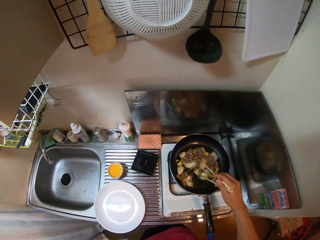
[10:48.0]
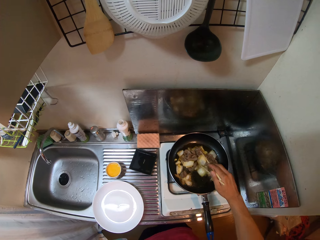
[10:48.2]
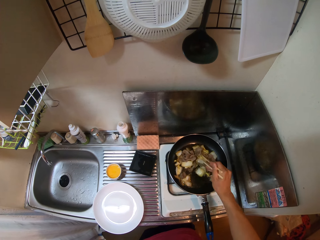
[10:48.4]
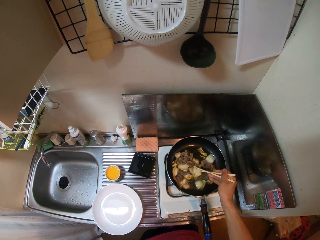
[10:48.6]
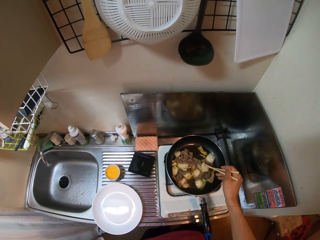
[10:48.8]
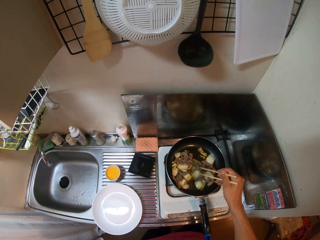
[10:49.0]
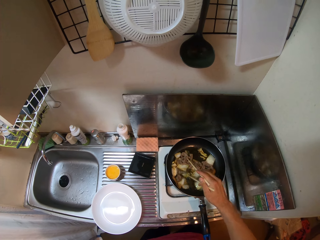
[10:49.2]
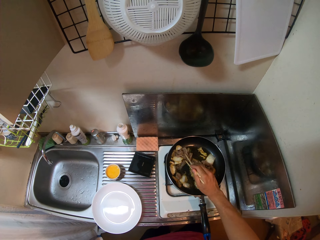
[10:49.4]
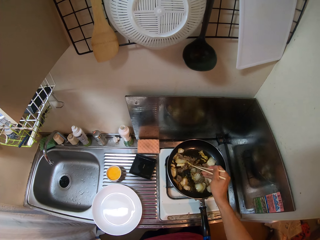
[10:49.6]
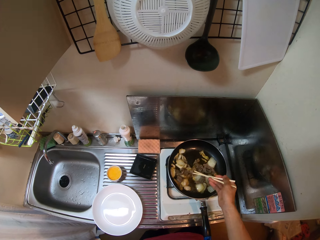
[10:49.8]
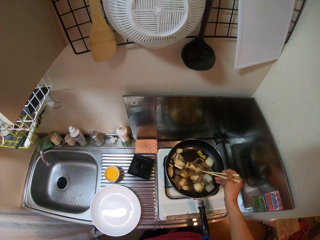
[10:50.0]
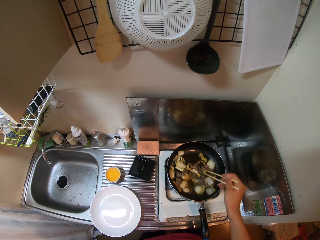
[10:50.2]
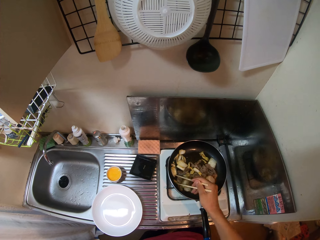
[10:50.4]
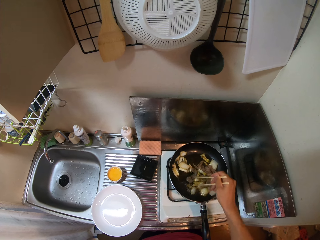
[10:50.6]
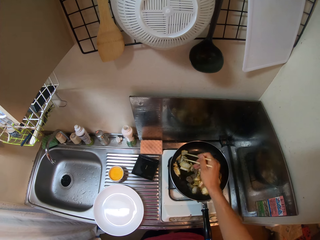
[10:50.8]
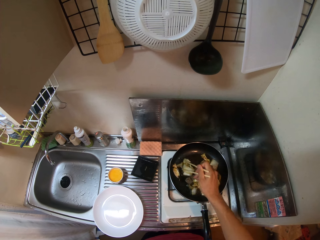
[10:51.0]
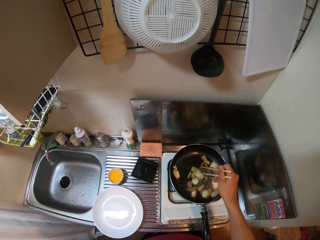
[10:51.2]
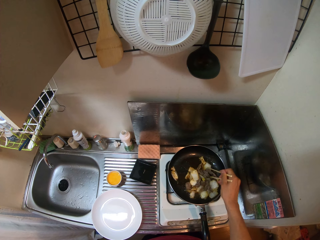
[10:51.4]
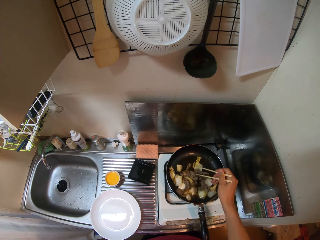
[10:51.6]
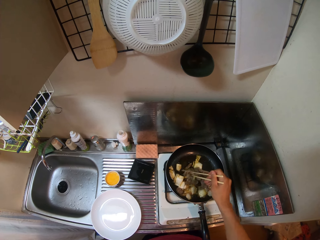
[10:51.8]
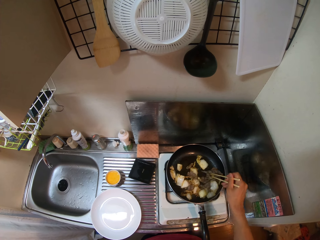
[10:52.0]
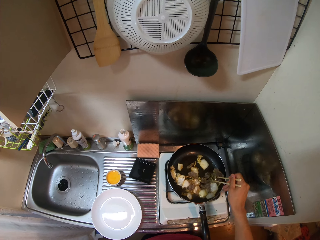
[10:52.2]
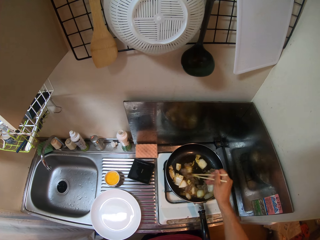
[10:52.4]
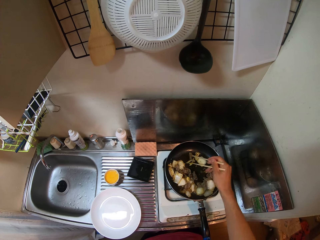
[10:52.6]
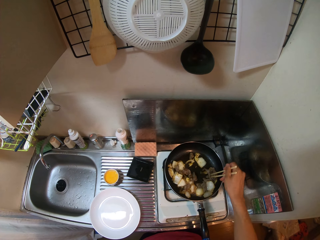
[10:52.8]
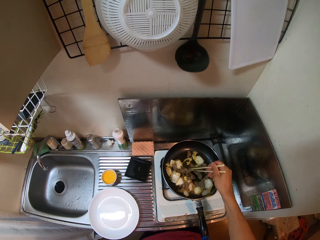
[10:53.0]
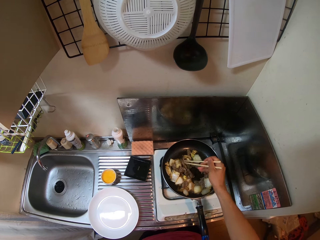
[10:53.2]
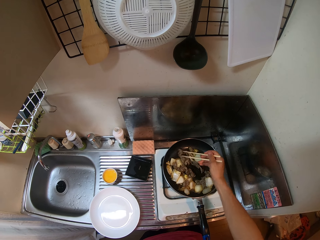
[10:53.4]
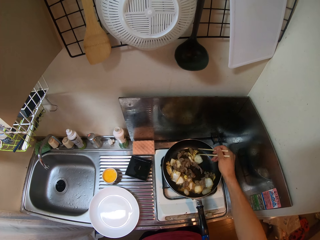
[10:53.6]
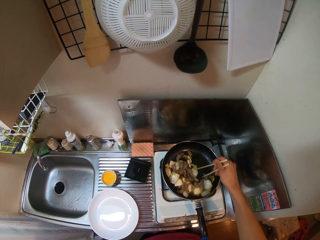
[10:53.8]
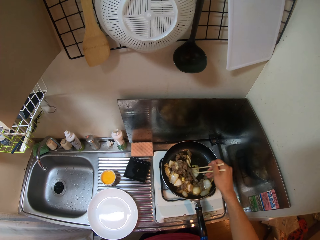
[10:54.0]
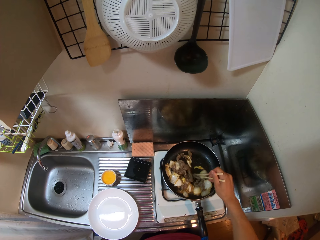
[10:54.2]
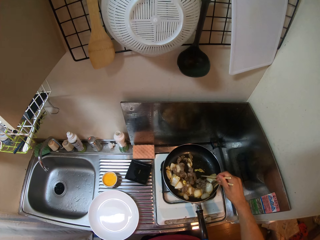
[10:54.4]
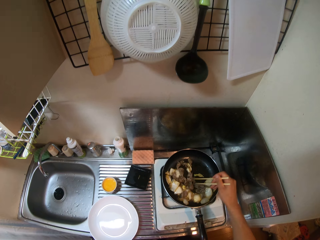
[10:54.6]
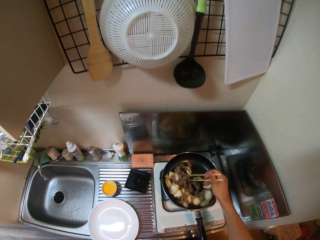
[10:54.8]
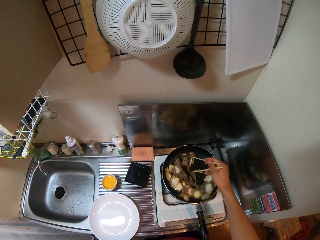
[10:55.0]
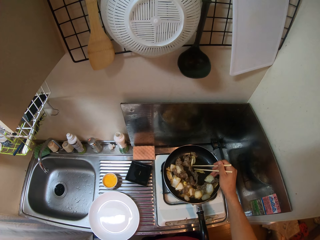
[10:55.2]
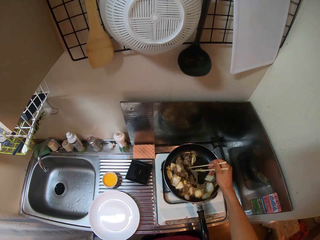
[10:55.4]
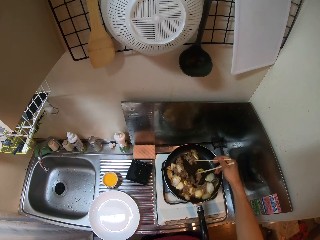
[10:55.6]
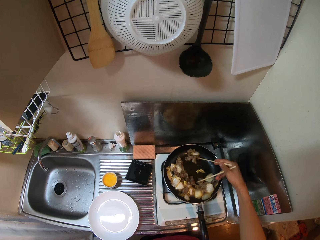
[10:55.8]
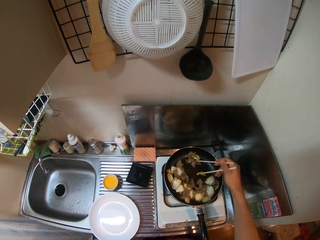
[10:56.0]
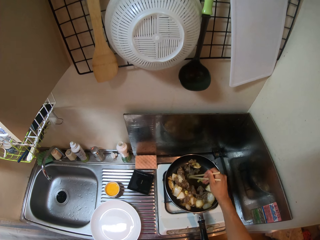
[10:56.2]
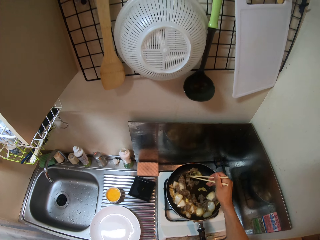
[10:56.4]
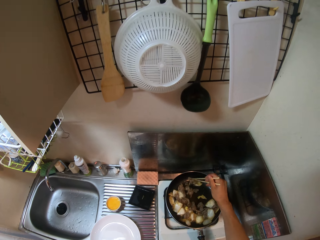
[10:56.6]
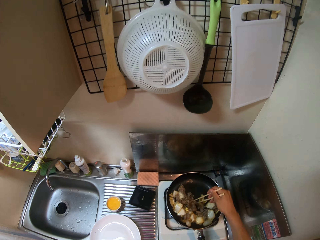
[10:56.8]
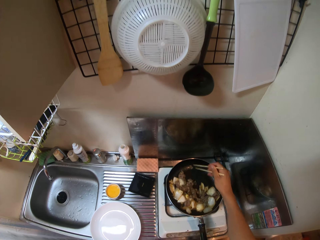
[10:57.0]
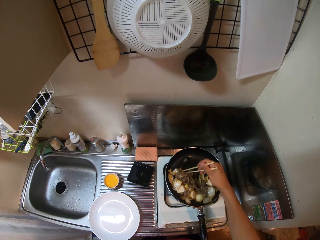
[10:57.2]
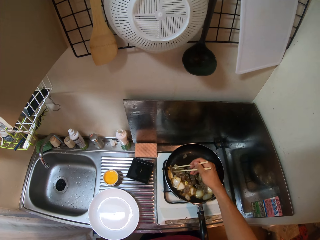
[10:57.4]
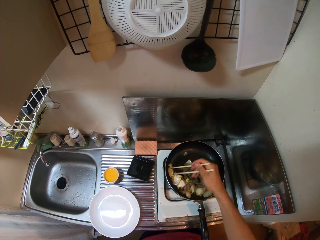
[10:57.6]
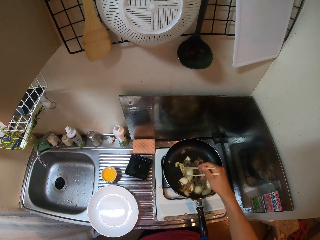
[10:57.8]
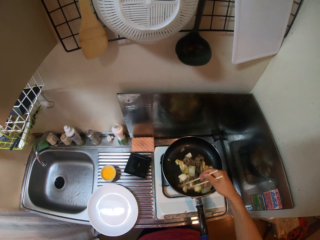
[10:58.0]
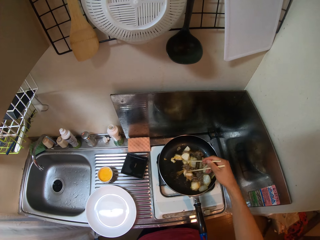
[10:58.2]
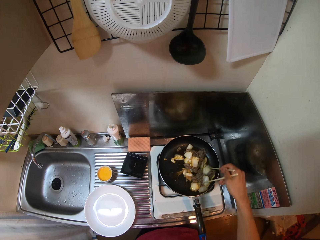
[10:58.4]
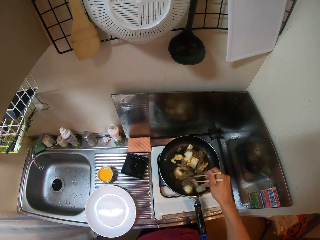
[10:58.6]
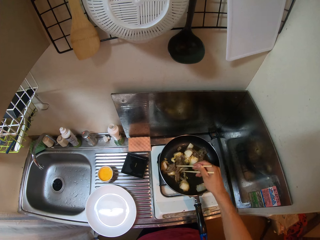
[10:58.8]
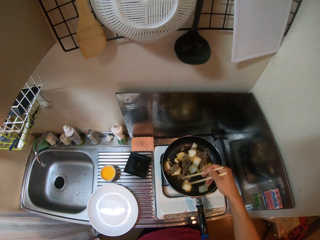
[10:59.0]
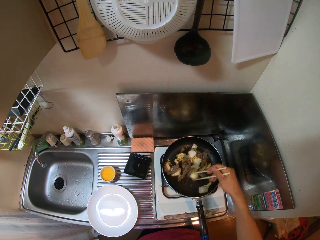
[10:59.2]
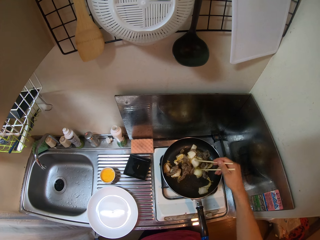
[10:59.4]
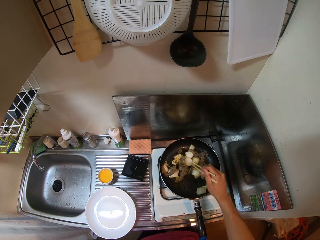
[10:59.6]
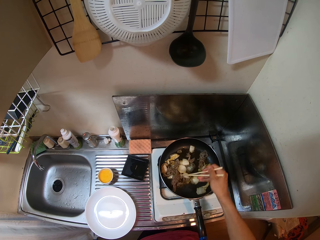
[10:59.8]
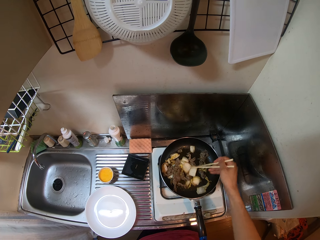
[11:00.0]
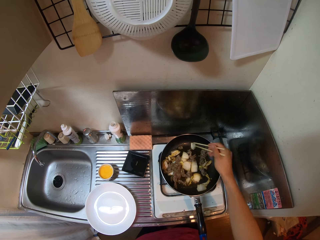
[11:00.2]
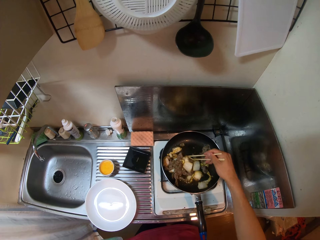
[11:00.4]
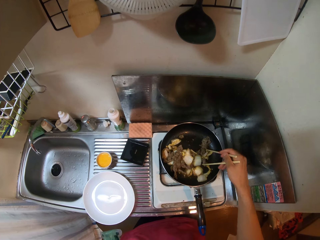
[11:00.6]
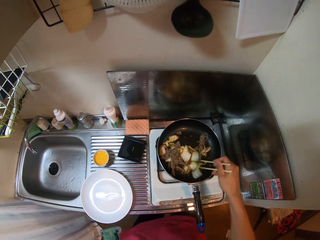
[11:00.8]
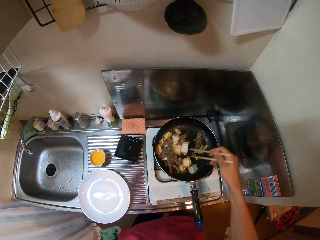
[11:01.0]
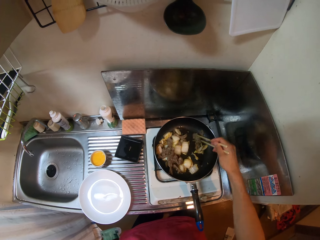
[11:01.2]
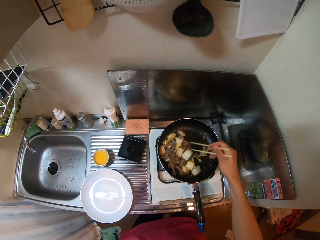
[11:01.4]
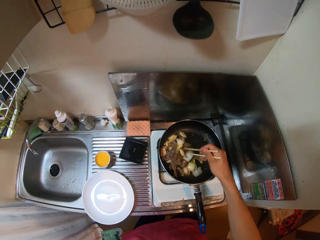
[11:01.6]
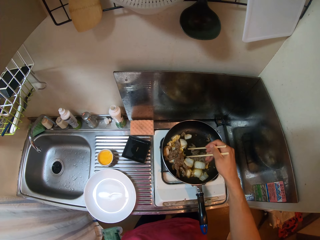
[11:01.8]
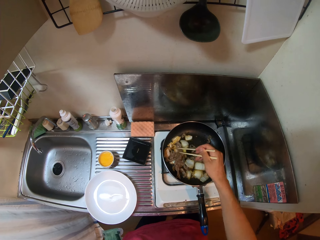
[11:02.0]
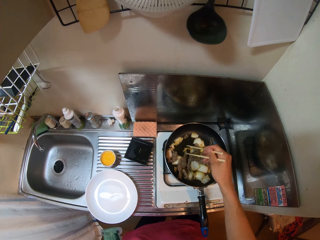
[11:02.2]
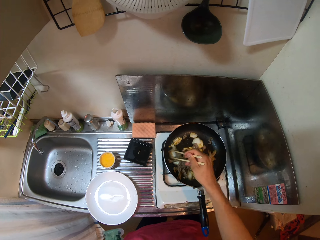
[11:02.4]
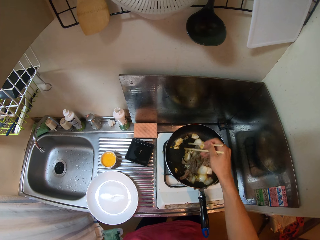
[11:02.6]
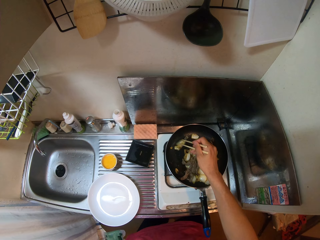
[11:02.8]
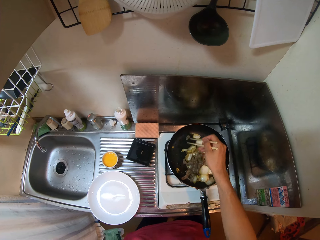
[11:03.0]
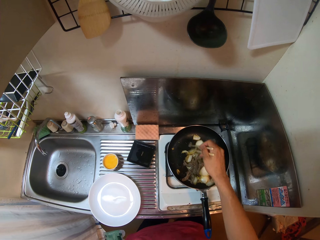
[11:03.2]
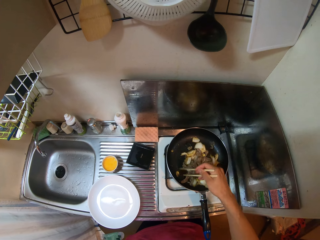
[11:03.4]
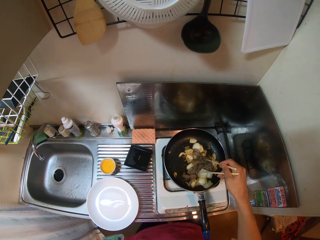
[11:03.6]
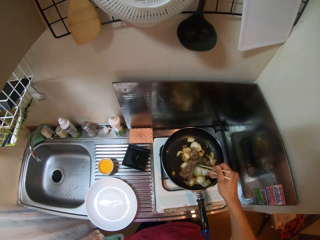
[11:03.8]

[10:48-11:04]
The camera wearer stirs the food with the chopstick. They turn something using the chopstick. They talk. They mix something using the chopstick.

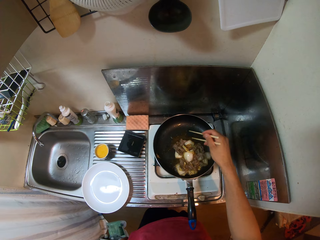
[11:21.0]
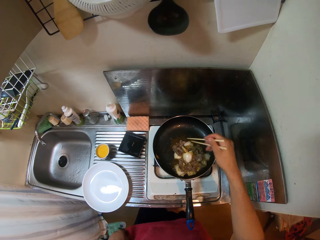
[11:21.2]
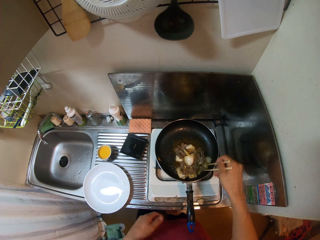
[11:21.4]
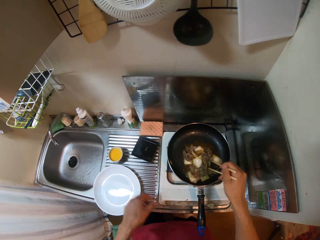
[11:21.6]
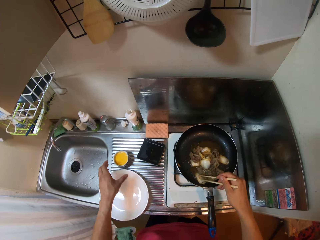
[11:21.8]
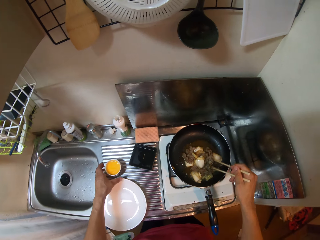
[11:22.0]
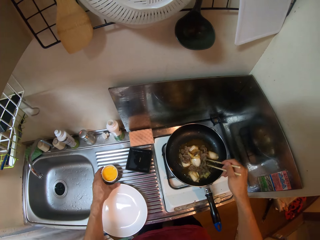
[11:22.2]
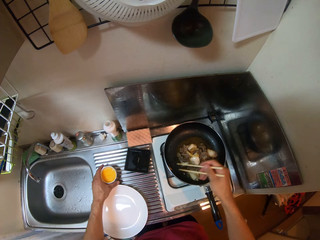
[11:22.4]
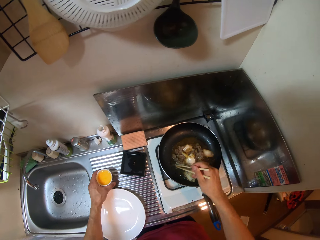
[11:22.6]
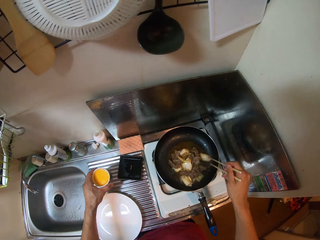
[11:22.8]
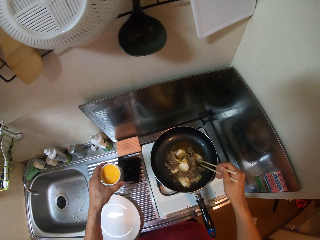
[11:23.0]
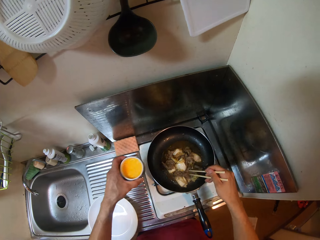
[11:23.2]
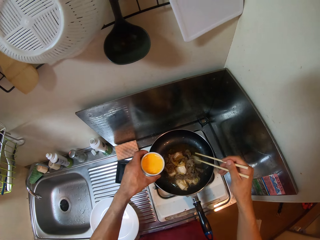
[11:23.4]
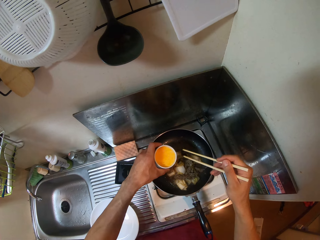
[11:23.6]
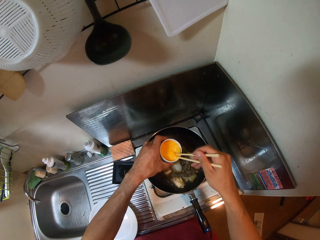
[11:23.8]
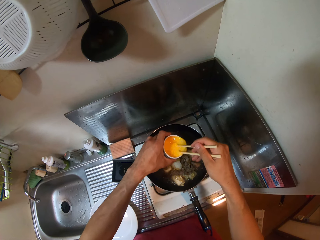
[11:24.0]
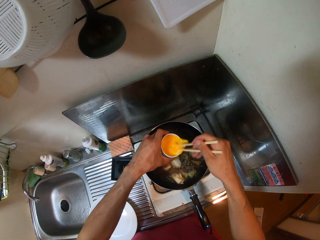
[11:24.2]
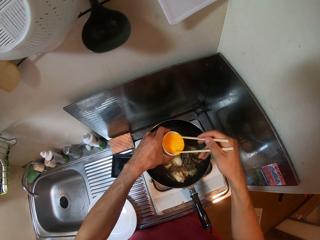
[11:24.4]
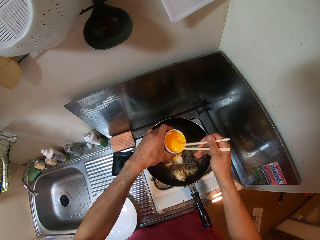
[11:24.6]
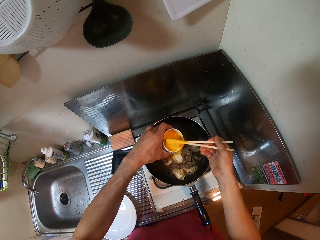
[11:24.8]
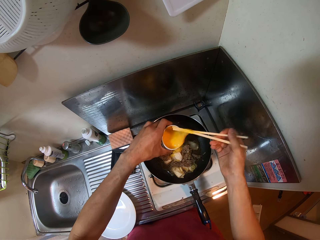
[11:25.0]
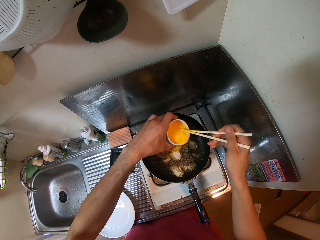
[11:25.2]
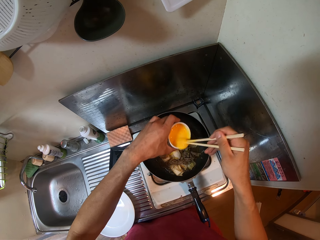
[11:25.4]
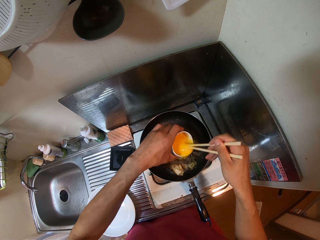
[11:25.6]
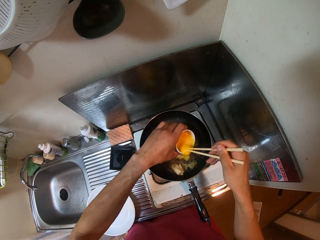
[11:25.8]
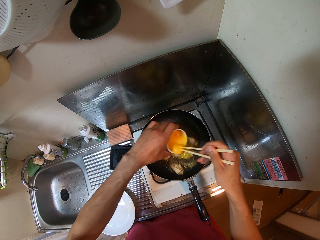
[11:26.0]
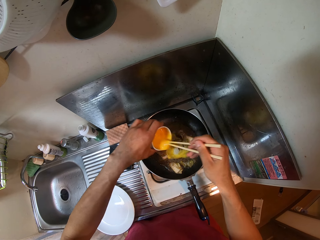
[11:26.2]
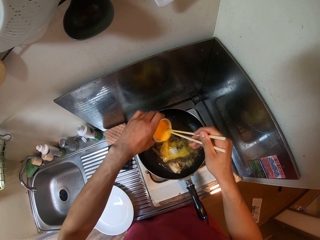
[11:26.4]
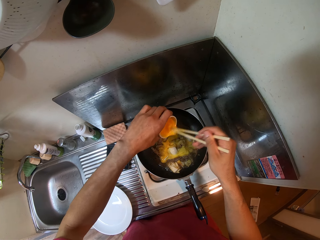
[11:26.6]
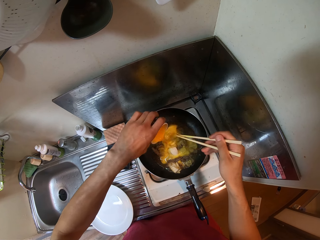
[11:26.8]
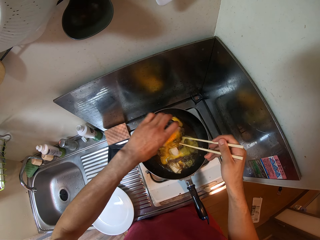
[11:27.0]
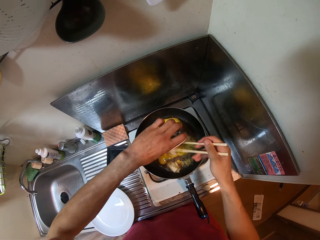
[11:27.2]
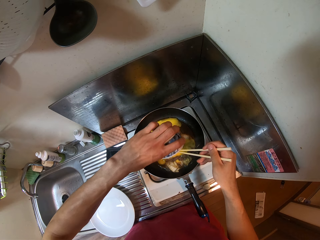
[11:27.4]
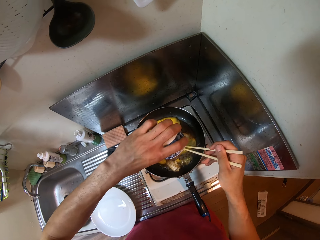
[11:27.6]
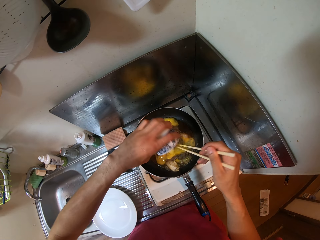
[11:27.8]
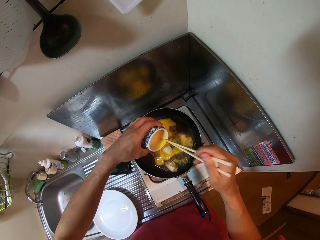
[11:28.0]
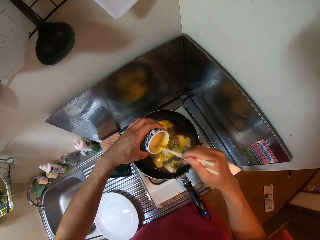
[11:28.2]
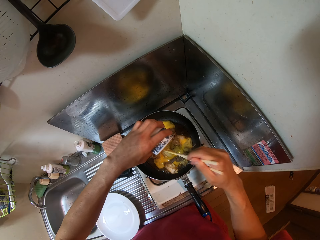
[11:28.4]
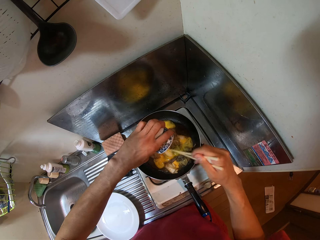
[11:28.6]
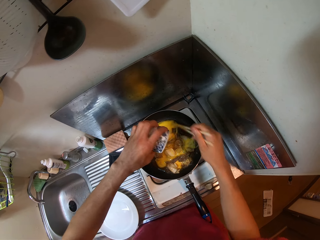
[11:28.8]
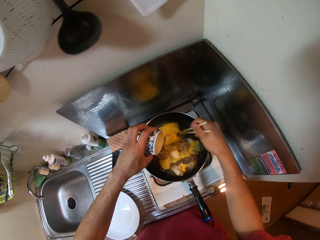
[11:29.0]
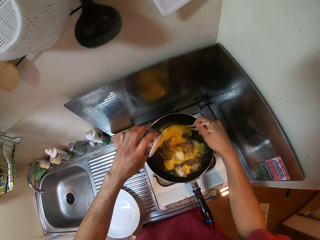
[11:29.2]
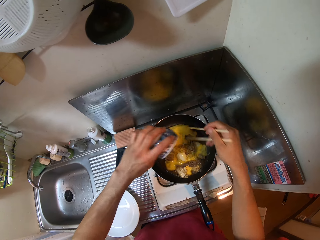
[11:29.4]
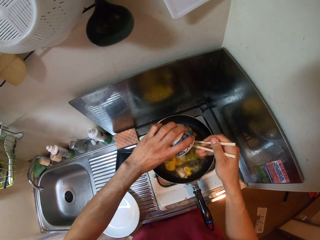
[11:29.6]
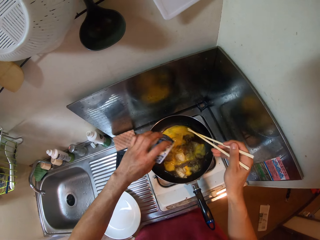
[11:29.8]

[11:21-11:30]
The camera wearer picks up a cup of mixed egg. They mix the egg mixture using the chopstick and pour the egg mixture in the frying pan, into the food.
